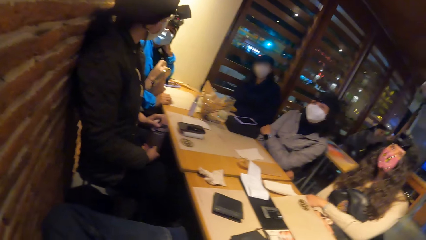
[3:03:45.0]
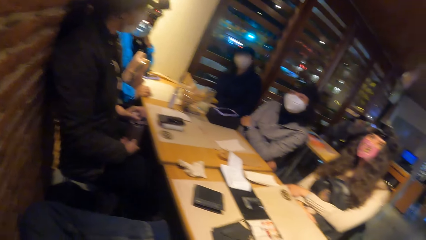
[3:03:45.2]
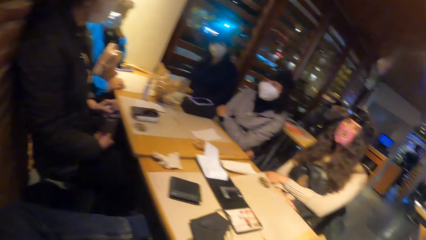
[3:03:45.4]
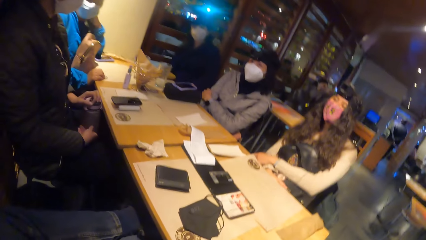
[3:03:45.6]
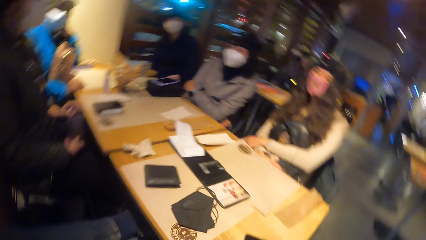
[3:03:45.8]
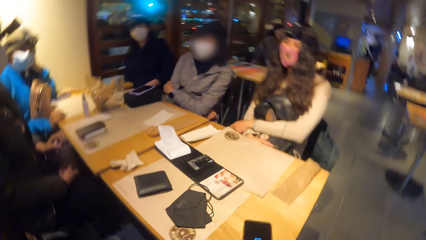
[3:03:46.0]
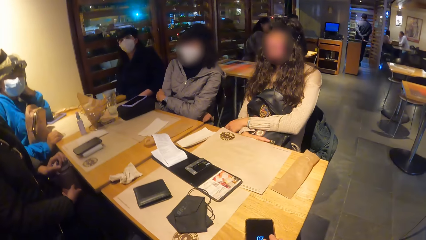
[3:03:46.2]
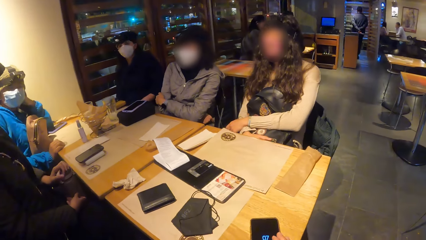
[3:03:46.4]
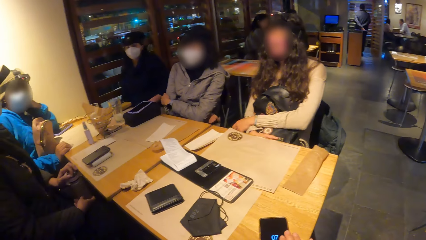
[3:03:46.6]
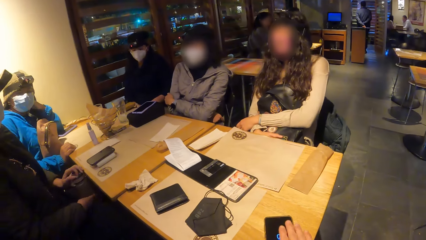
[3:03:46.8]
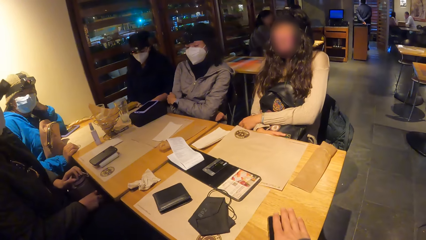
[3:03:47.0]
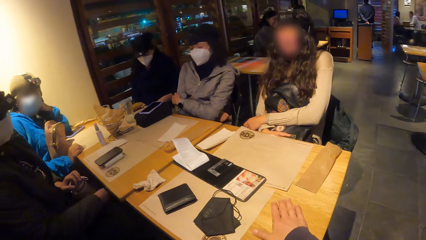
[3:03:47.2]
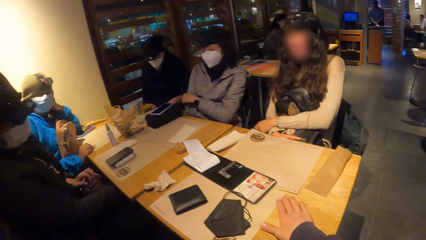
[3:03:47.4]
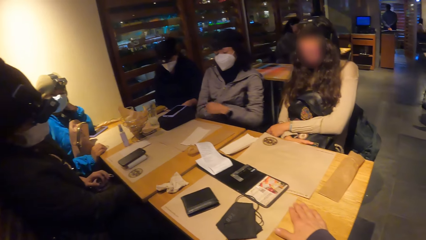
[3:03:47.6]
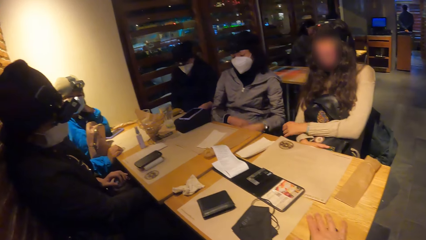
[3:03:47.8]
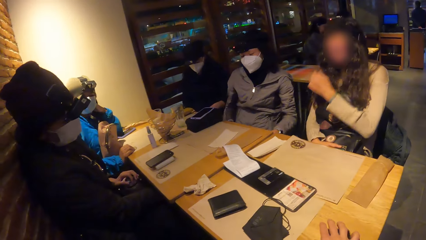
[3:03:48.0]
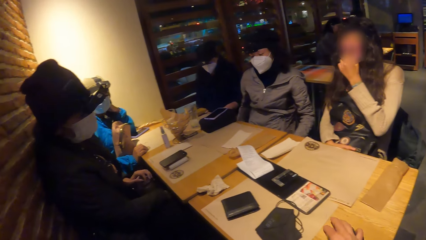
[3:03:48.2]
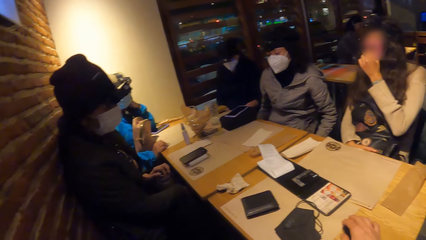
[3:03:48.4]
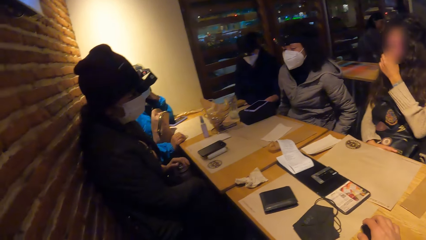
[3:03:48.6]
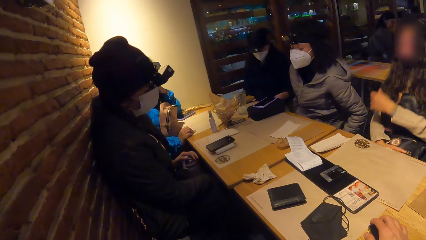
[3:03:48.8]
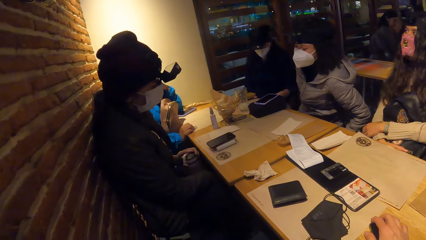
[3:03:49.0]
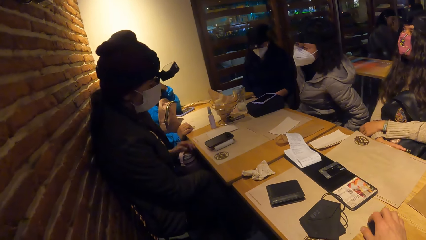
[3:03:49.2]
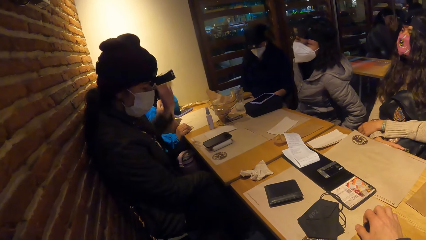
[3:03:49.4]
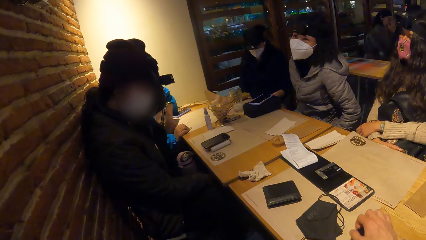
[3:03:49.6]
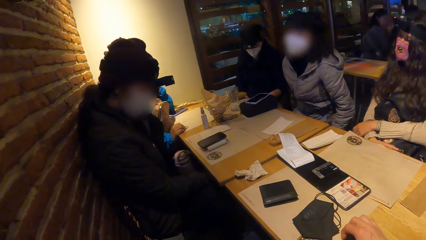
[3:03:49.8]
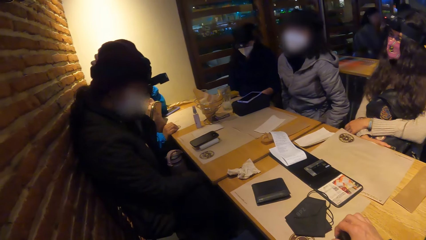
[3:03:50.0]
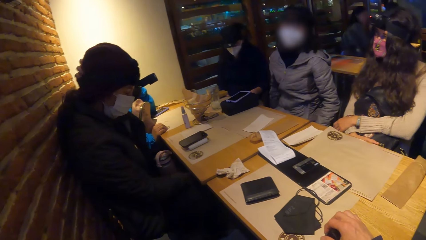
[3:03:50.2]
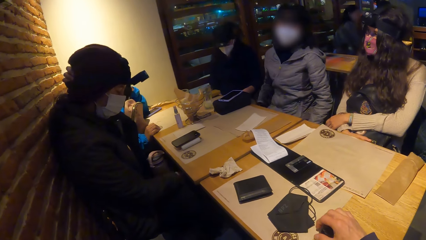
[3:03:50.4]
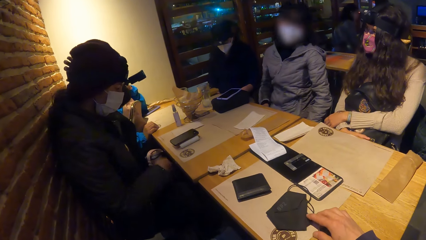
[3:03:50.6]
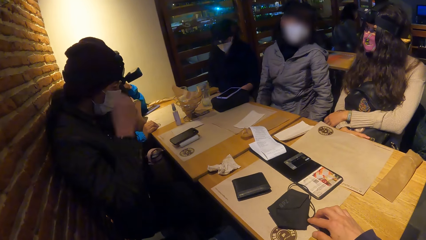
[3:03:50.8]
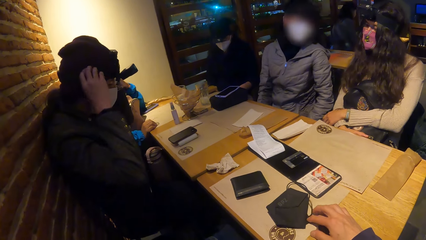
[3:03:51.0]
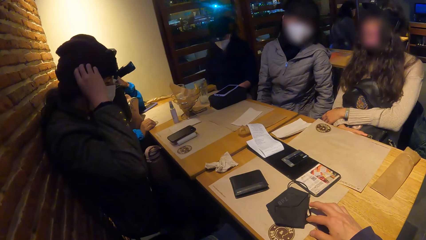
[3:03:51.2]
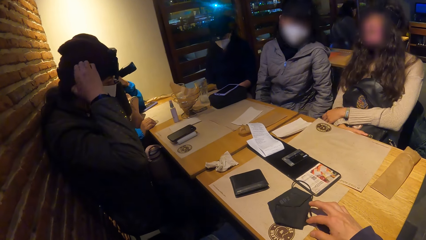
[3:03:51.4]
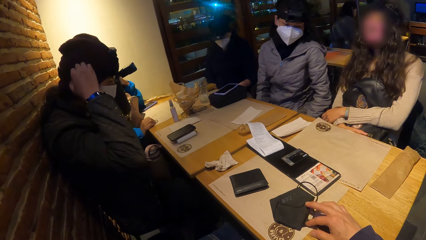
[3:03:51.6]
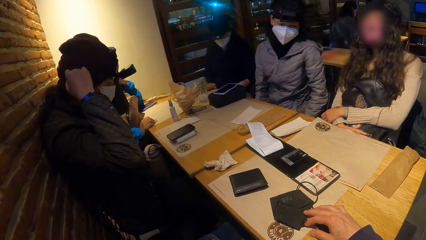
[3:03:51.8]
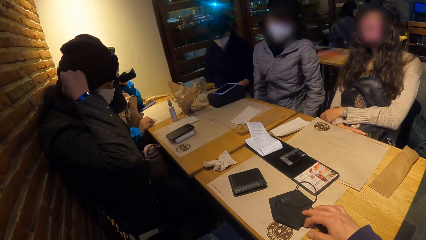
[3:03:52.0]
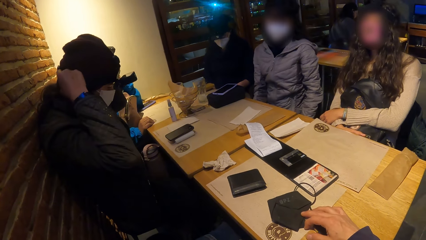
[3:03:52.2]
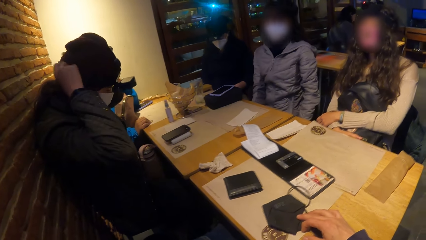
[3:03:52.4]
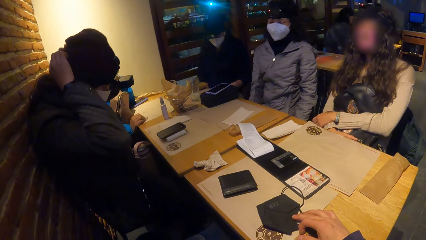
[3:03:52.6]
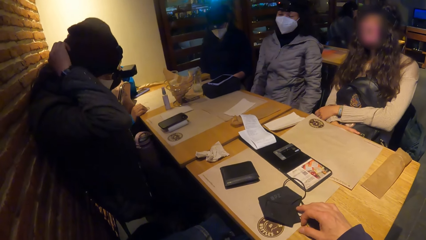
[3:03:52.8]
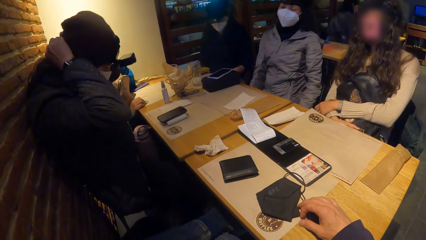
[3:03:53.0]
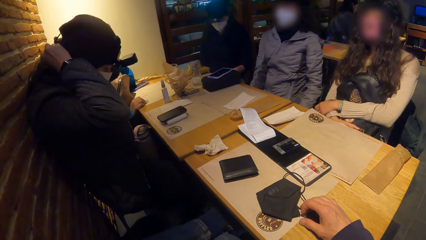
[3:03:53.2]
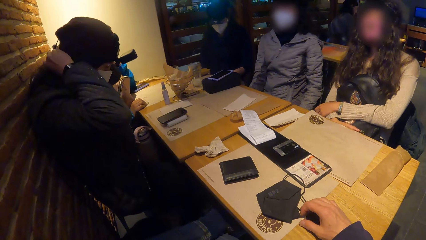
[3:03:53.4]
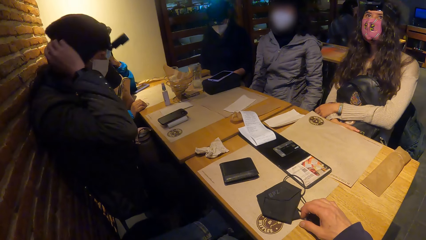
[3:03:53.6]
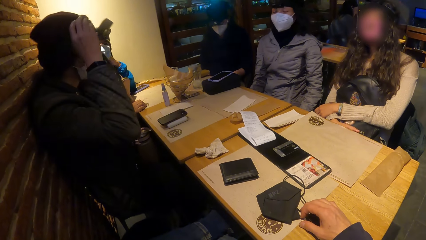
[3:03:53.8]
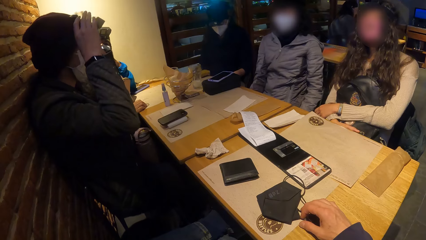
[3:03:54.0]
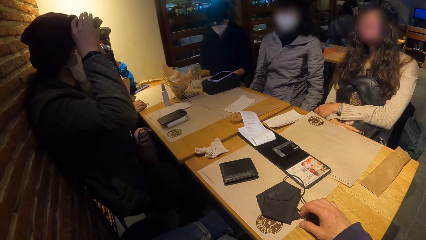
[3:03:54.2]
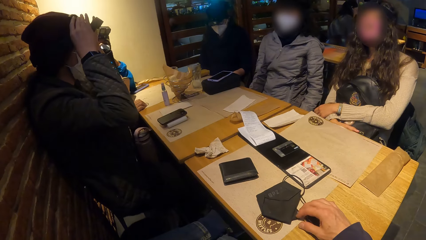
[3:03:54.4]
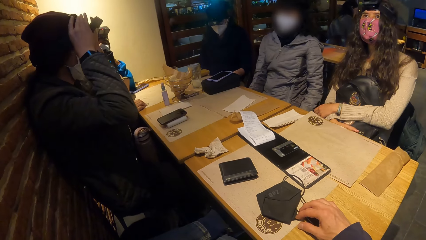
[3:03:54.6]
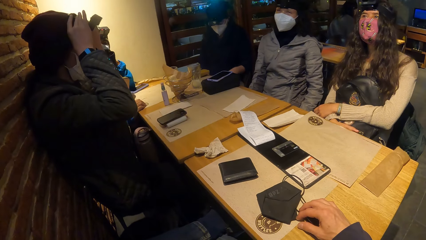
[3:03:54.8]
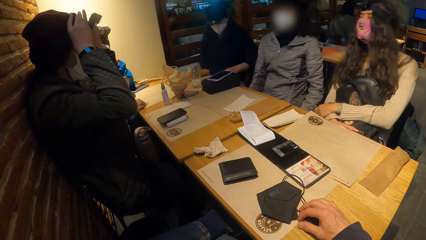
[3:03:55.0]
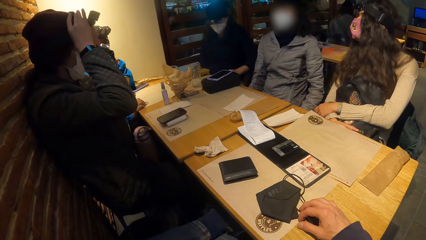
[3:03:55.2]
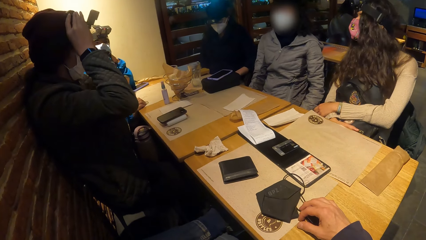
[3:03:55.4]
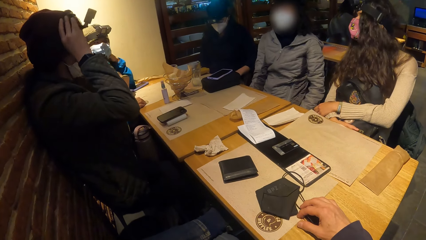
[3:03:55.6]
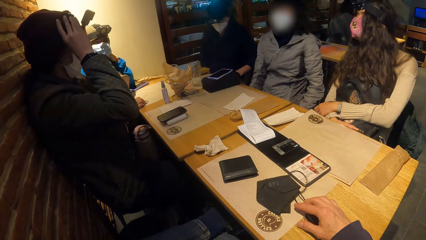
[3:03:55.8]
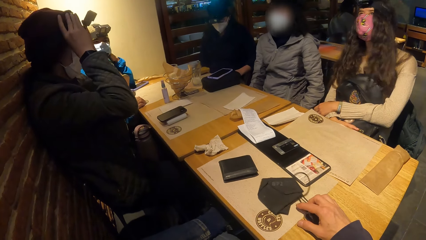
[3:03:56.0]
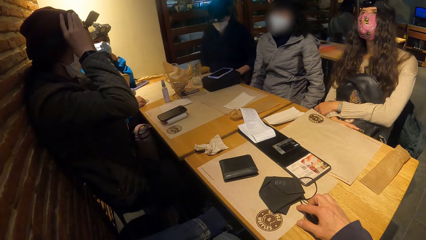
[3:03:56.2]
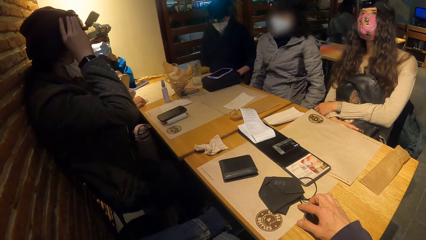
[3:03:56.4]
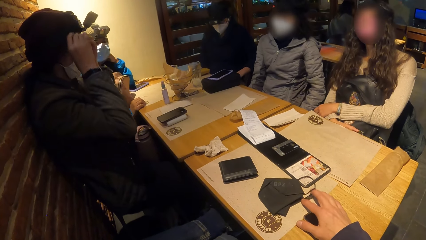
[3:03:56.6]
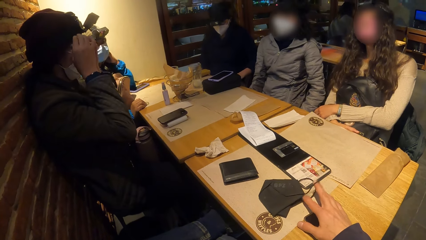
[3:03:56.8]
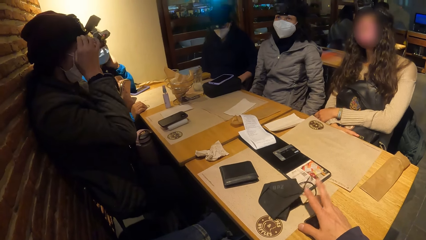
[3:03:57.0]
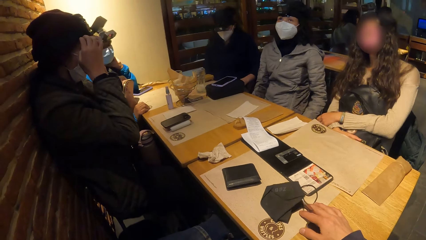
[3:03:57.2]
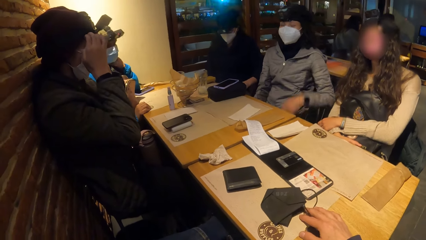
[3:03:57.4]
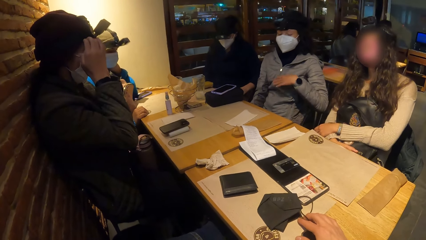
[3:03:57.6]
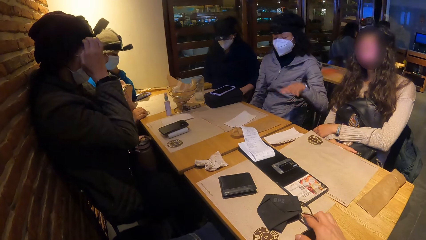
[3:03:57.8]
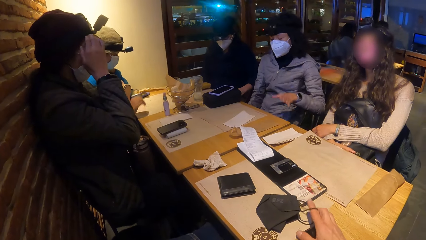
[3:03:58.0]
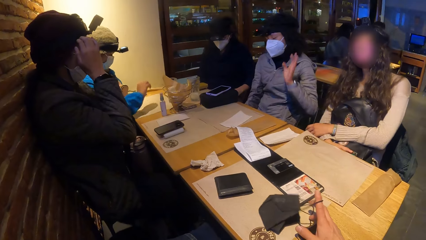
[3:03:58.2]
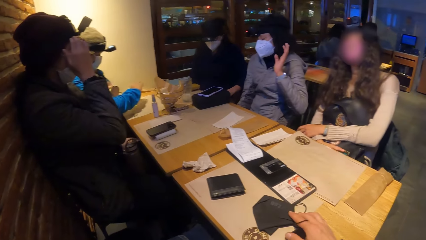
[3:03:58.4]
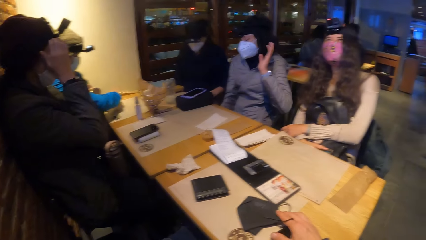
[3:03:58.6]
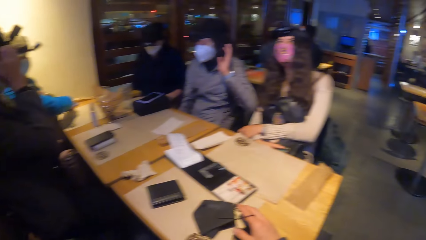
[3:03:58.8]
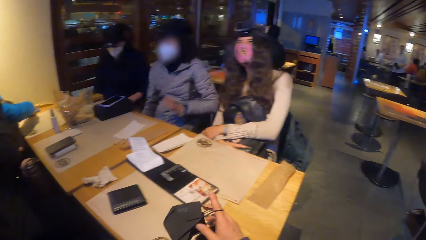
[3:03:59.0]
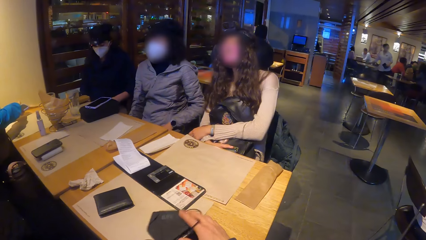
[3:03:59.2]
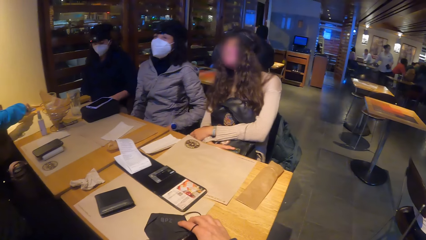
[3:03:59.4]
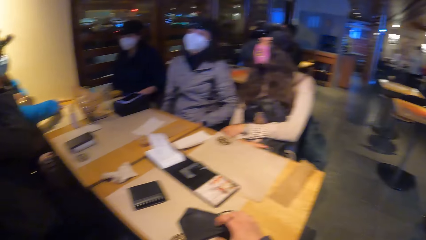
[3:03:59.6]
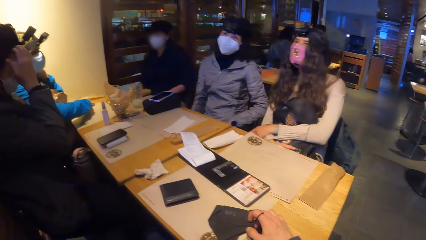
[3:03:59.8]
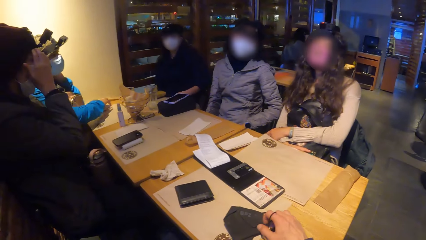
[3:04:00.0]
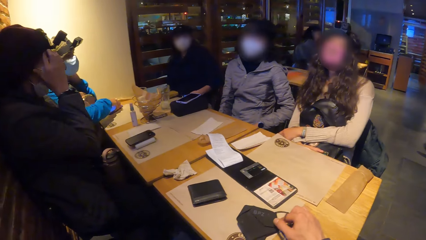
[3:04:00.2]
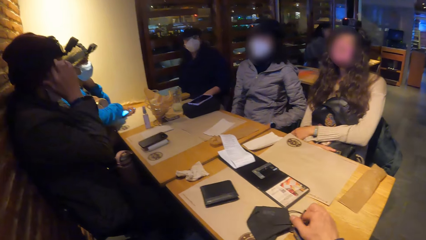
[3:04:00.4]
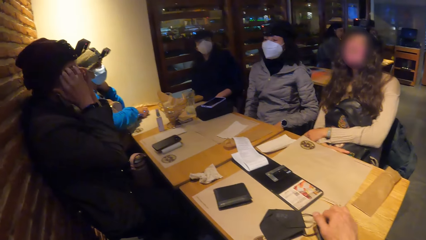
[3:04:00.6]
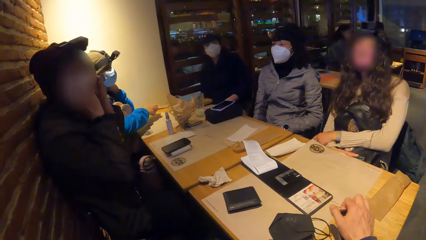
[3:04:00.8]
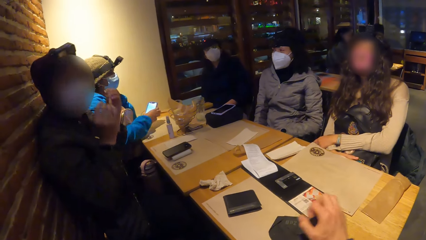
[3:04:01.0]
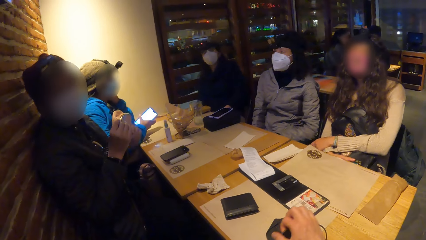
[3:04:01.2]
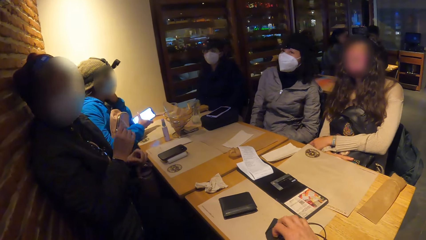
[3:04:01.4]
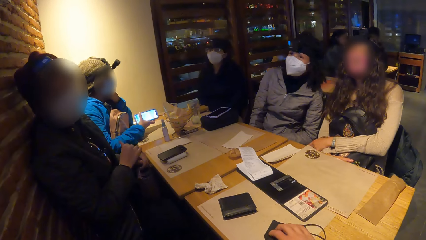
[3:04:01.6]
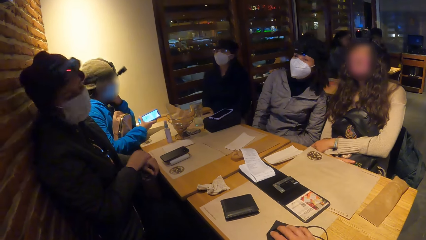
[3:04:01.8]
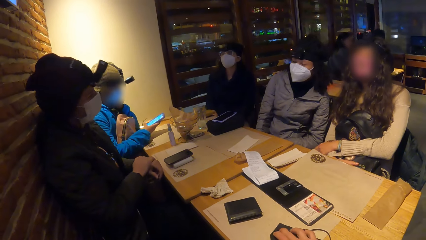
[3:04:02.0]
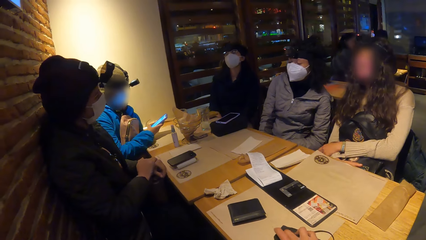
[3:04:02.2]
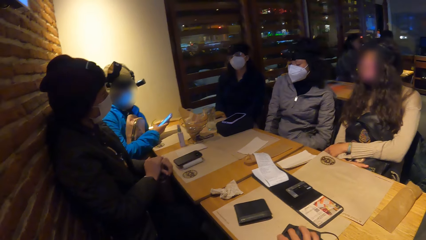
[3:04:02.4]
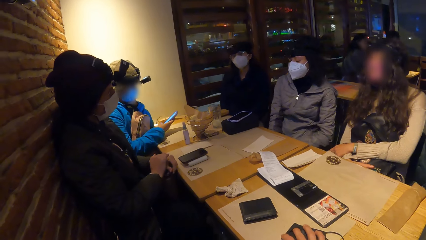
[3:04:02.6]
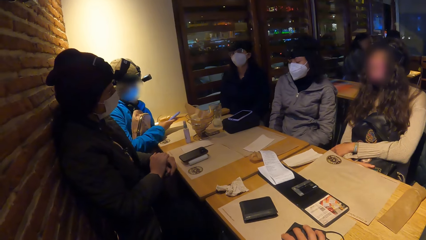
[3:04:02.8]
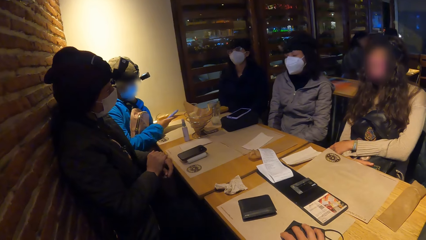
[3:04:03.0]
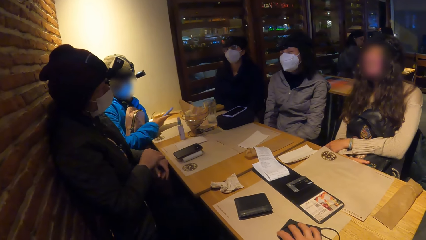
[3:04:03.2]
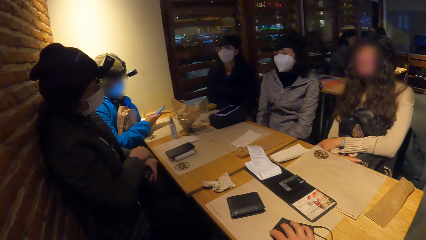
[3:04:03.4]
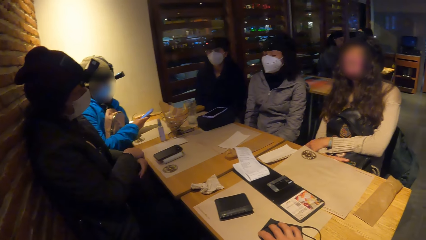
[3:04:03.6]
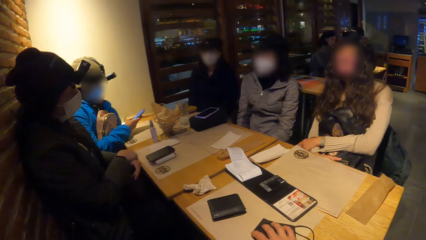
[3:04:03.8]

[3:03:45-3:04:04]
A woman converses with another woman. The camera wearer places her right hand on the table. The first woman touches her head with her left hand. The camera wearer touches a bag on the table with her right hand. The first woman adjusts her head warmer with her hands. A third woman fixes her camera. The second woman converses with the first woman. A fourth woman picks up a phone from the table with her right hand. The camera wearer shakes a face mask on the table. The fourth woman operates the phone in her right hand with her right hand.
